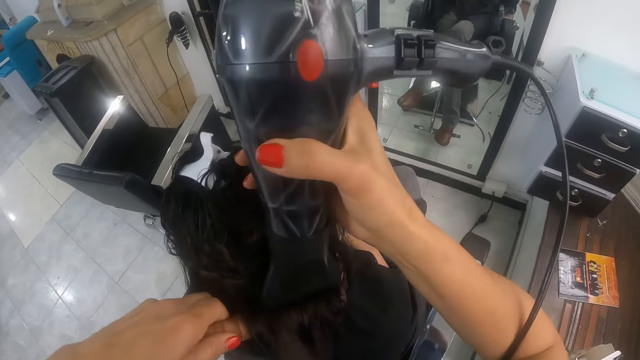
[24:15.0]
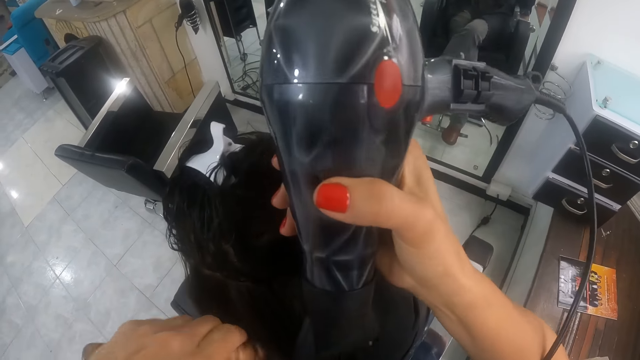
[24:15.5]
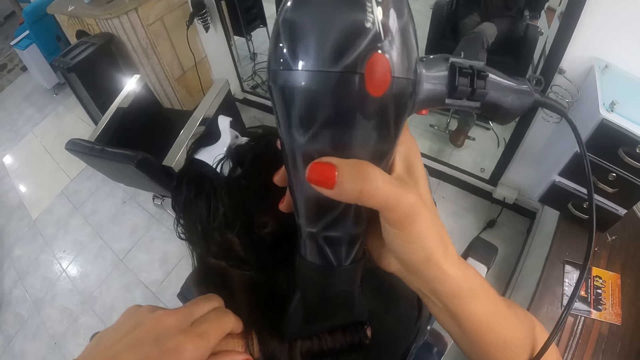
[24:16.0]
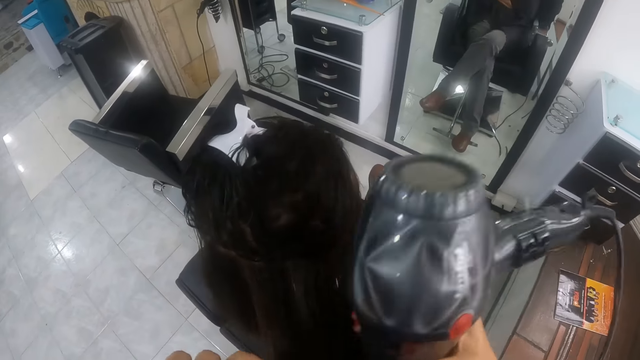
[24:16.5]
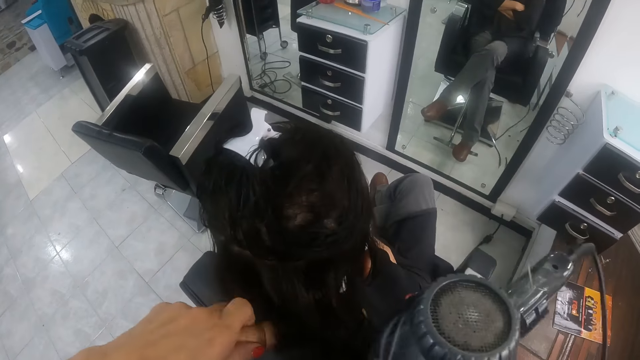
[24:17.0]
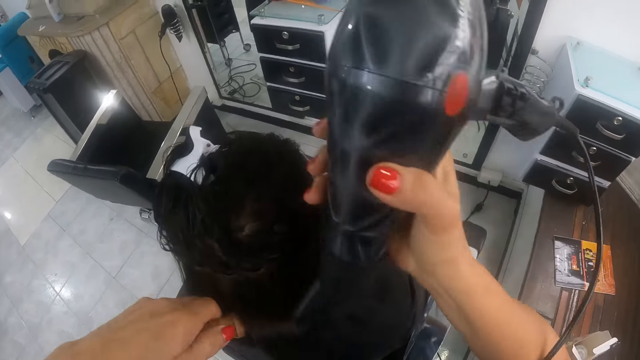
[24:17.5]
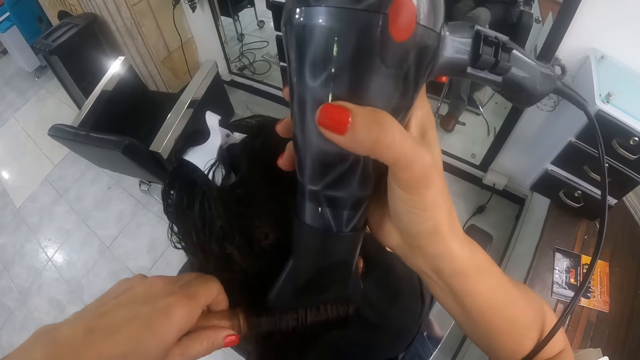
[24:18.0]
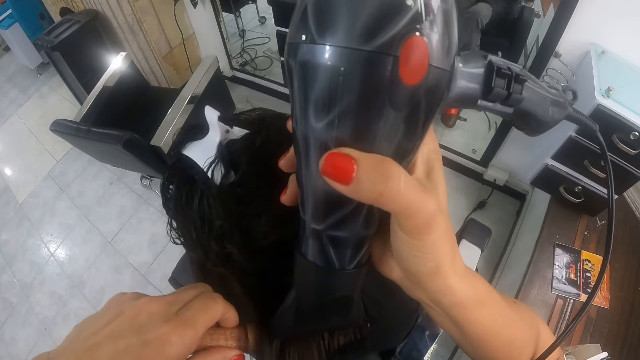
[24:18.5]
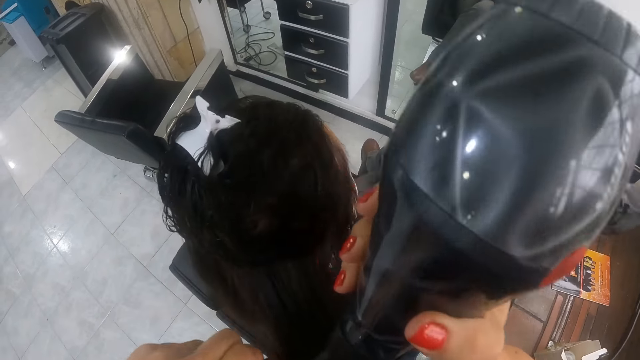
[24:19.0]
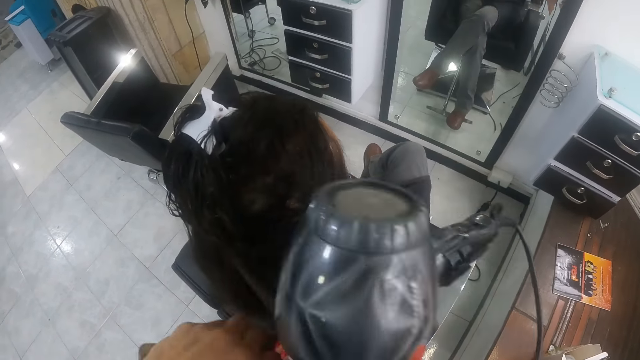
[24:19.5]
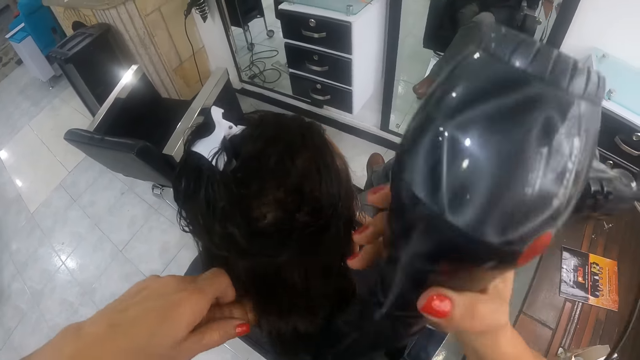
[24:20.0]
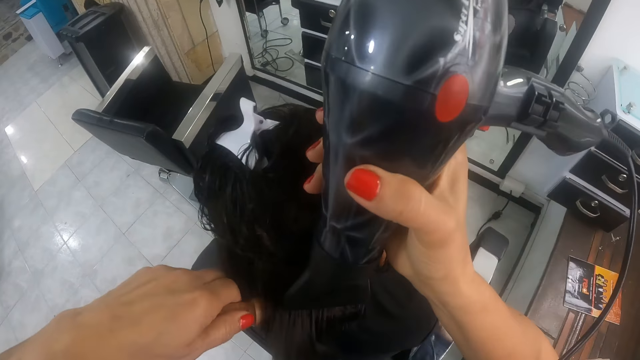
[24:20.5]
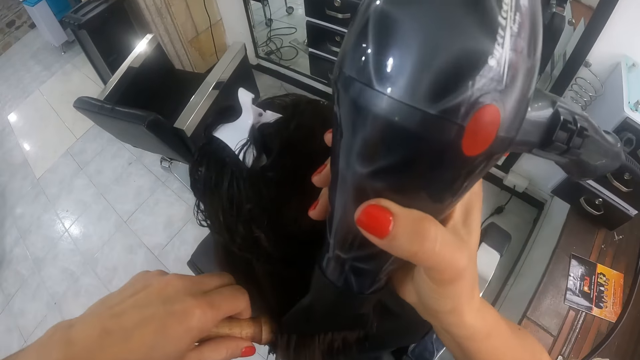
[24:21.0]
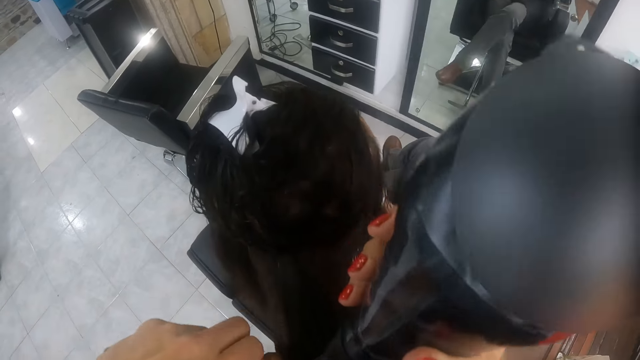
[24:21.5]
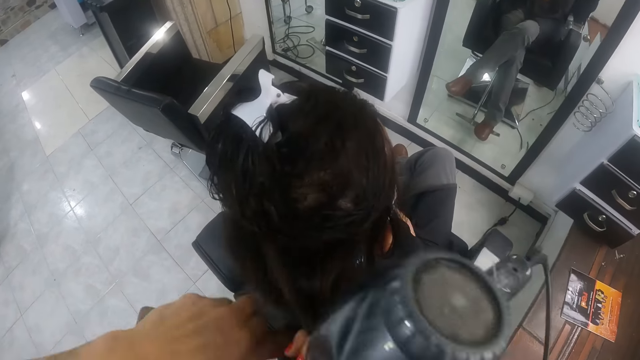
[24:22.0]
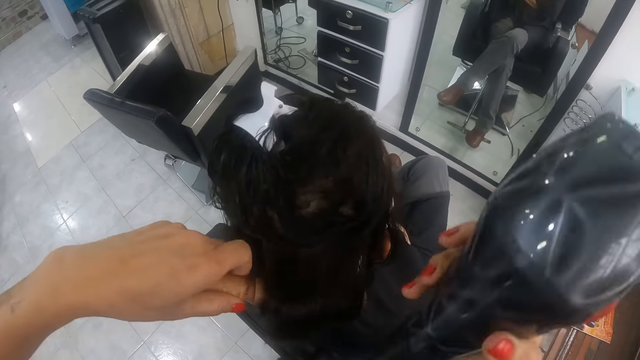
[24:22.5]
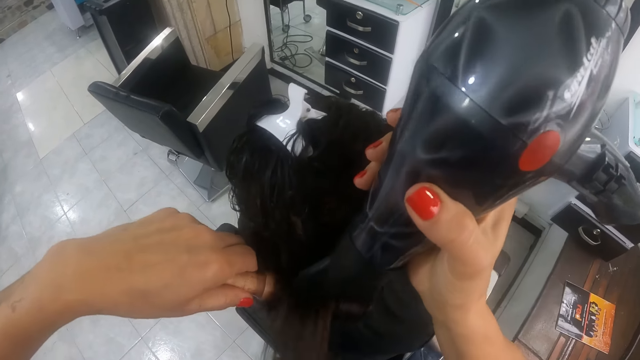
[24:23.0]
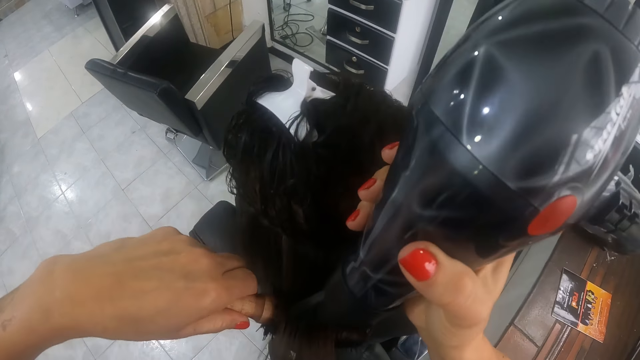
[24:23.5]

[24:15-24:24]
The camera wearer dries the hair of the woman on the brush in her left hand with the hair dryer in her right hand.

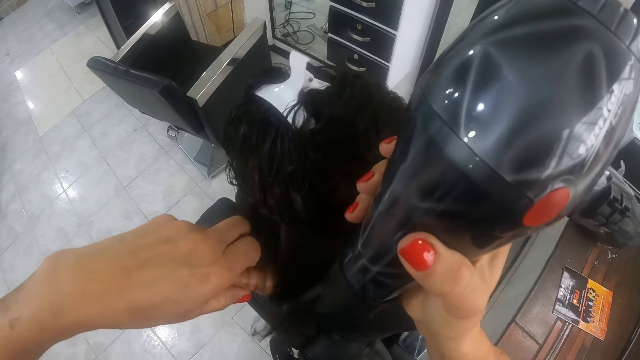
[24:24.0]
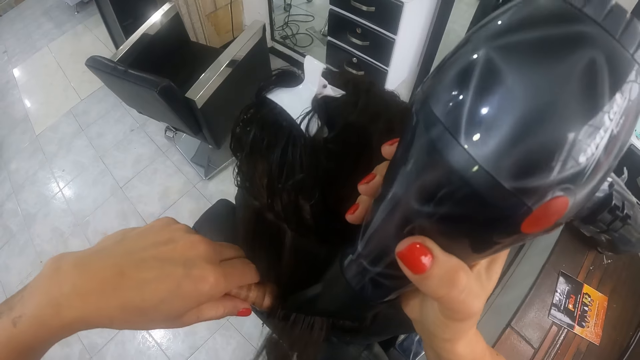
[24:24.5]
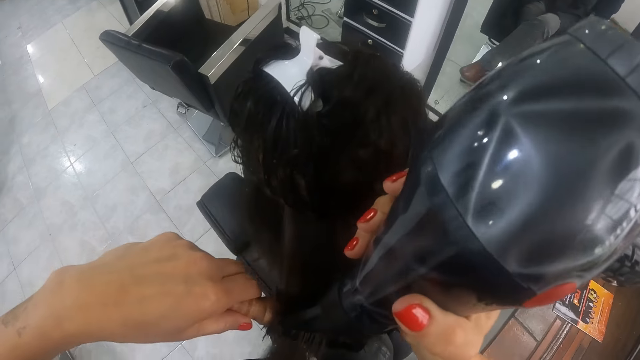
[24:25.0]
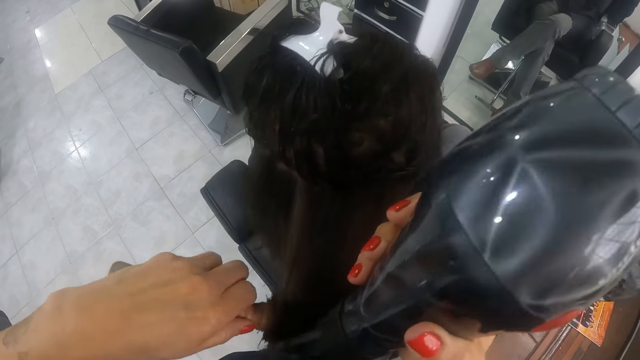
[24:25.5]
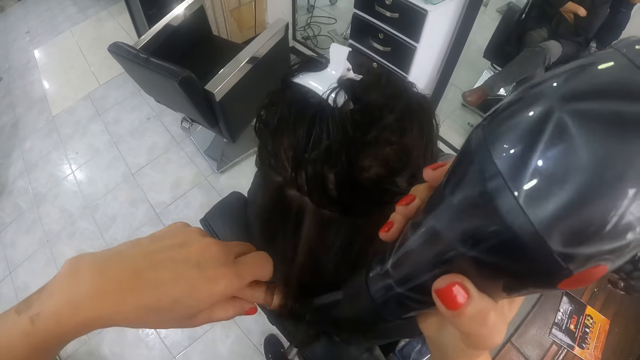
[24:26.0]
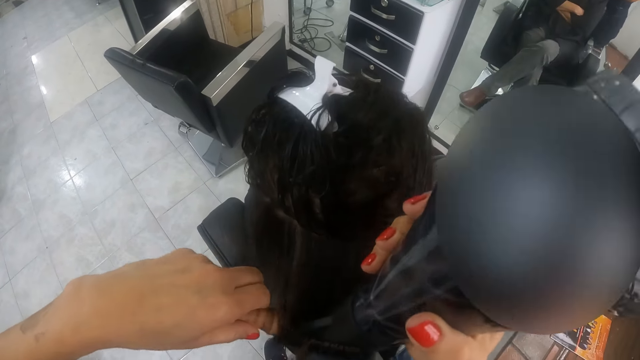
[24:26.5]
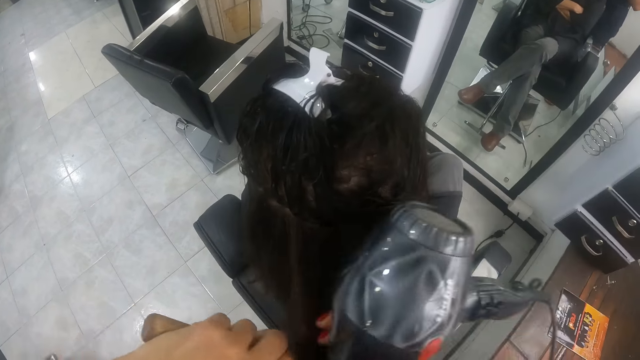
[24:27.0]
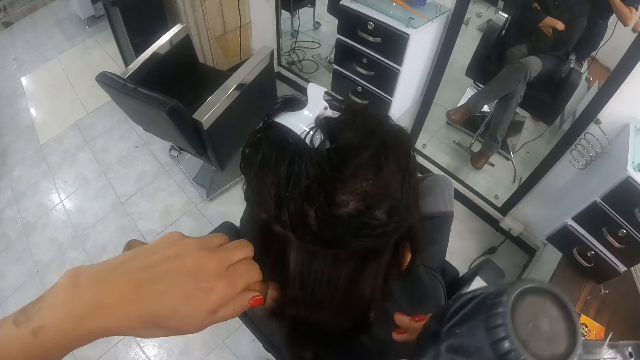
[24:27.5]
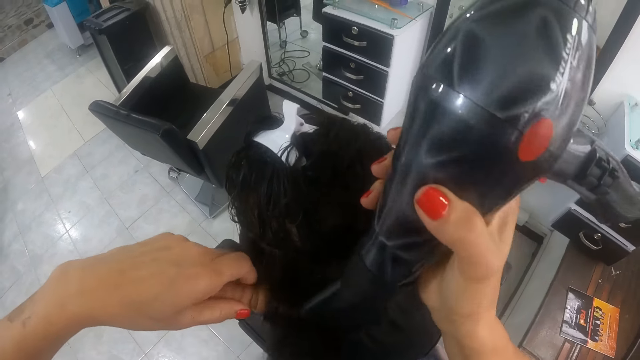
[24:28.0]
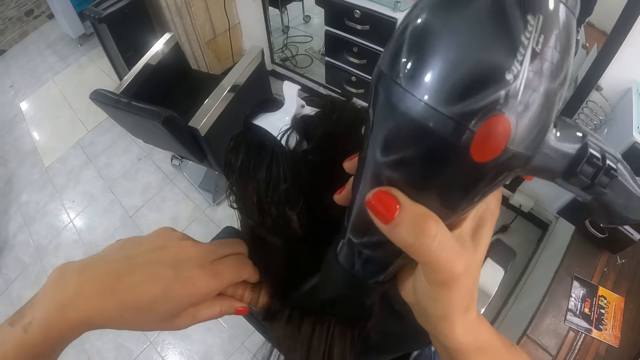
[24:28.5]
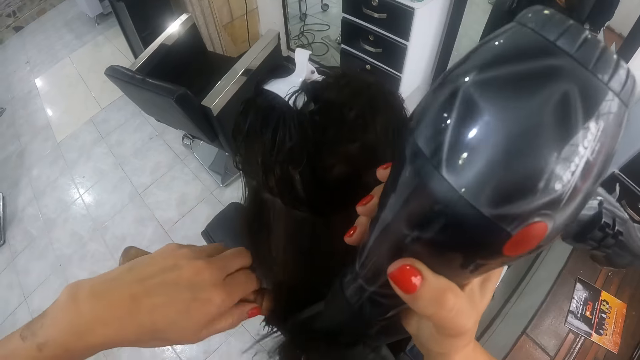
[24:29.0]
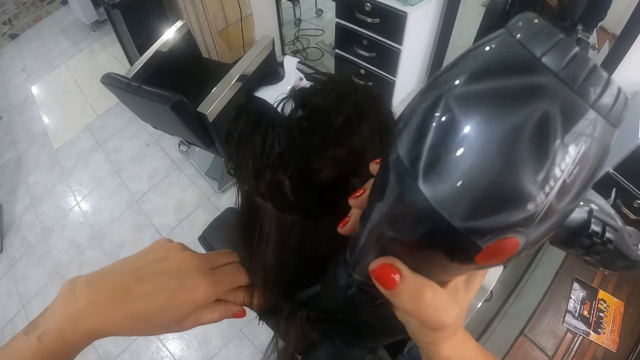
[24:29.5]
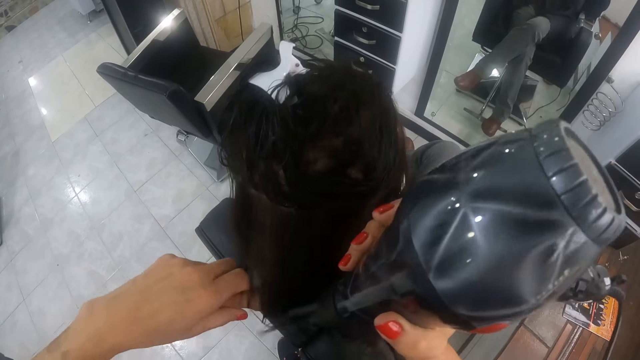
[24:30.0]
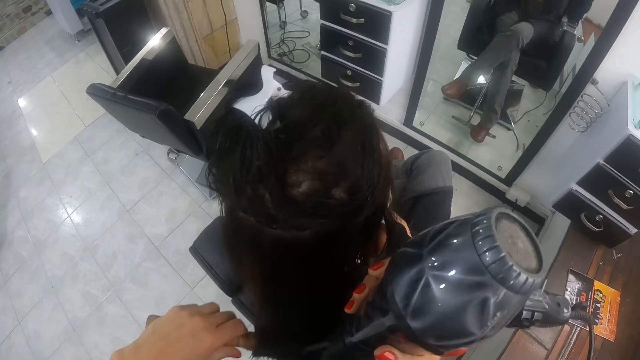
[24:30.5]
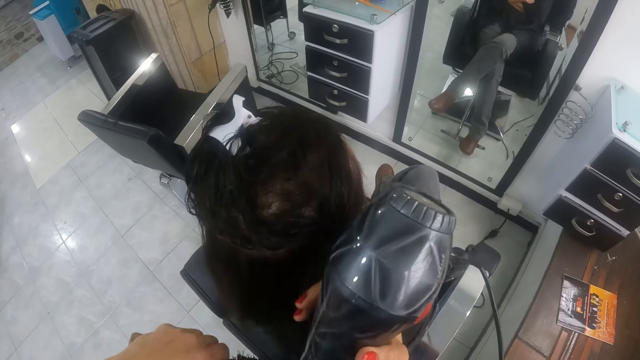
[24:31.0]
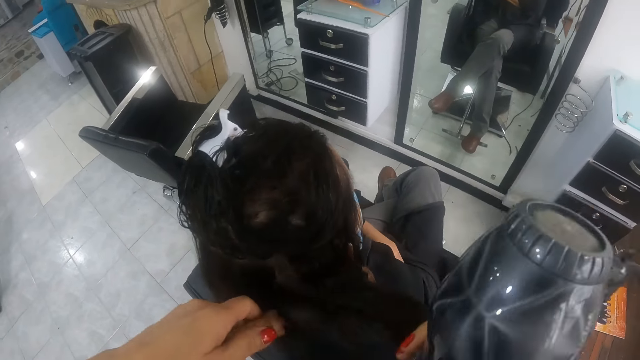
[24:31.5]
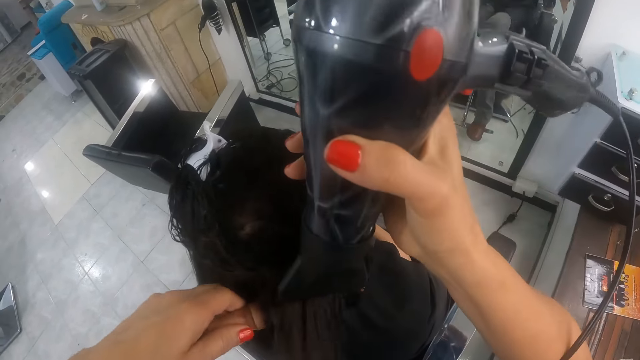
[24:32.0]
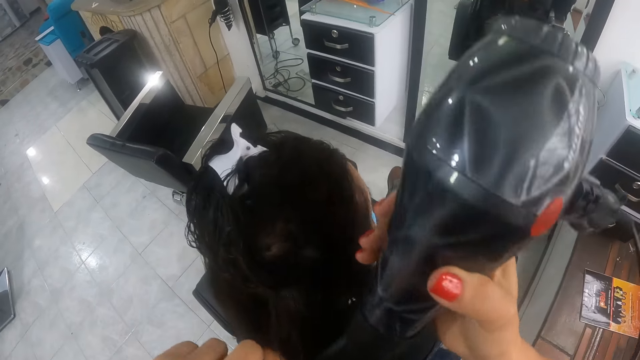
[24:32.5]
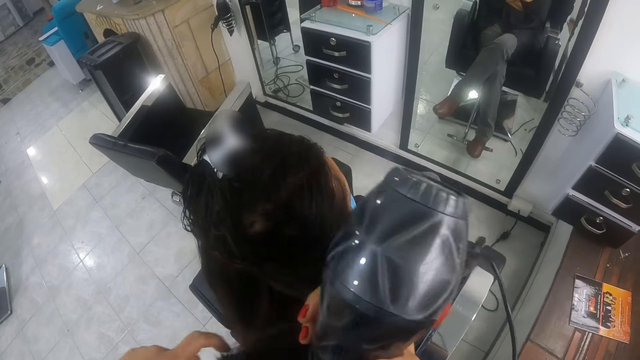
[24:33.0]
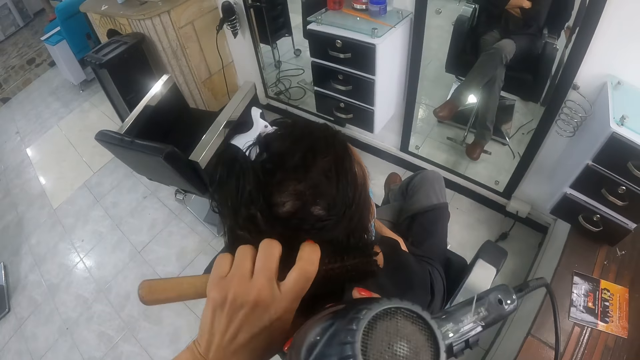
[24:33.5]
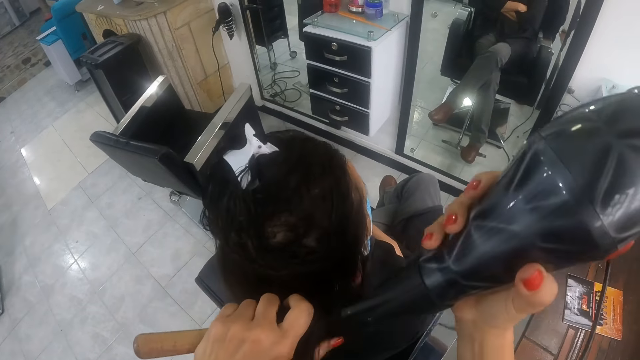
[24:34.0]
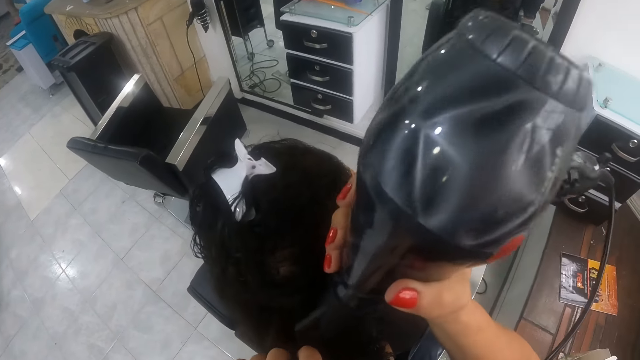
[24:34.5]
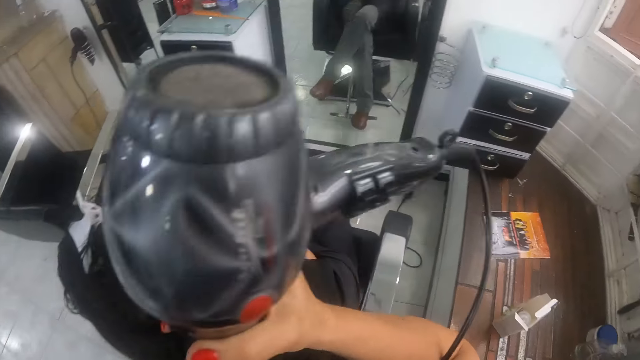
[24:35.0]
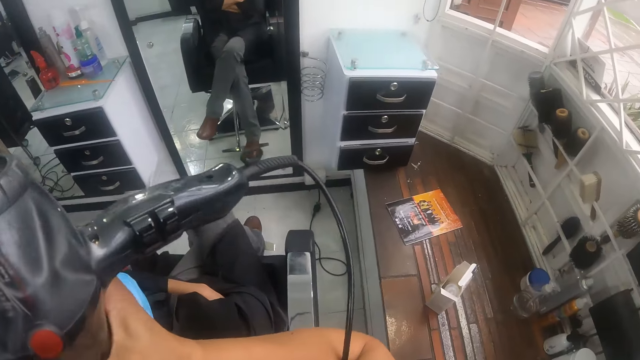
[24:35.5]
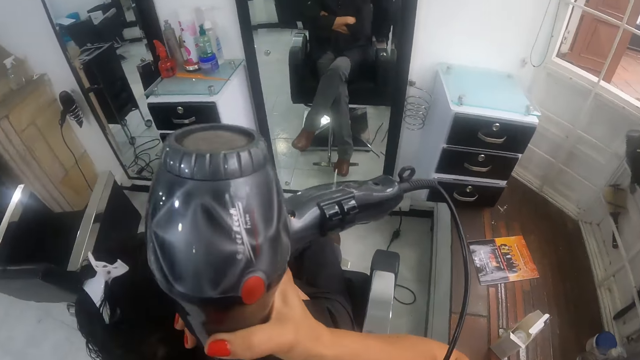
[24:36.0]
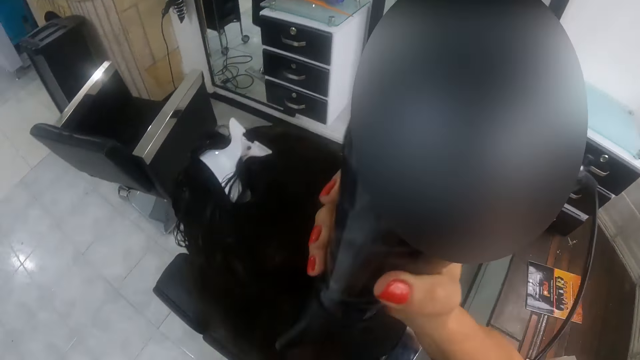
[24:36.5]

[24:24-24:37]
The camera wearer holds the hair of the woman with her right hand. She holds the hair of the woman with the brush in her left hand. She dries the hair of the woman on the brush in her left hand with the hair dryer in her right hand. She holds the hair of the woman with her right hand. She holds the hair of the woman with the brush in her left hand. She dries the hair of the woman on the brush in her left hand with the hair dryer in her right hand. She holds the hair of the woman with her right hand. She holds the hair of the woman with the brush in her left hand. She dries the hair of the woman on the brush in her left hand with the hair dryer in her right hand.
